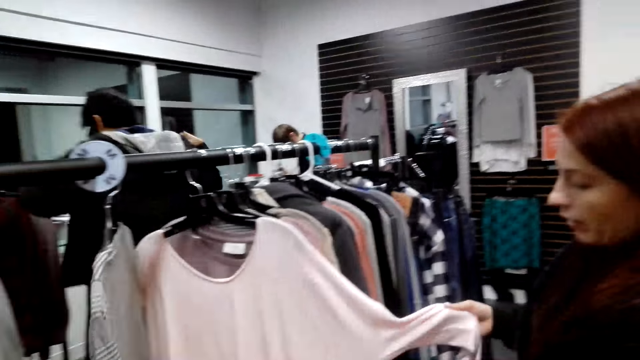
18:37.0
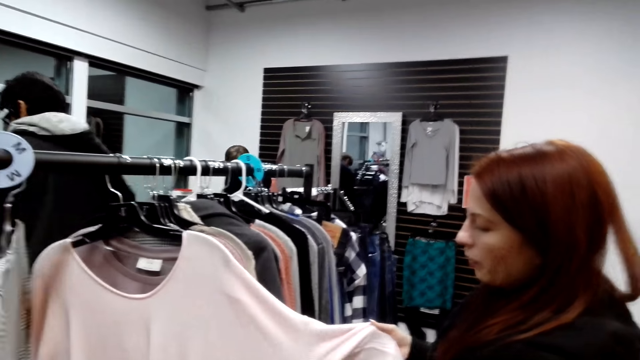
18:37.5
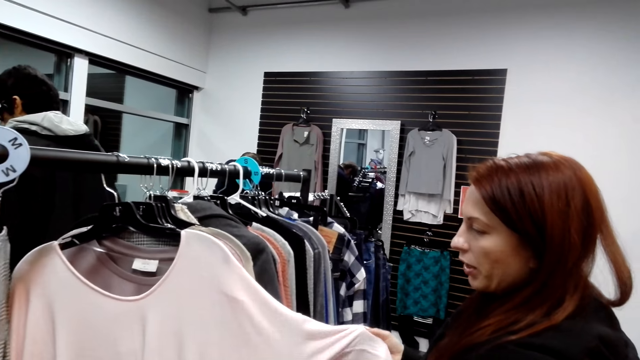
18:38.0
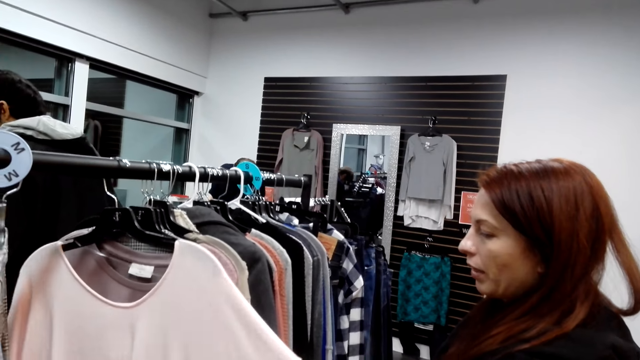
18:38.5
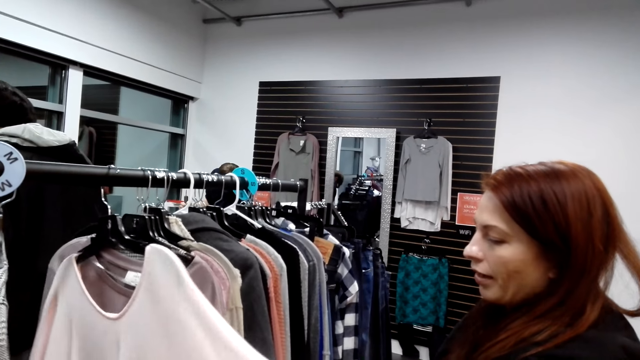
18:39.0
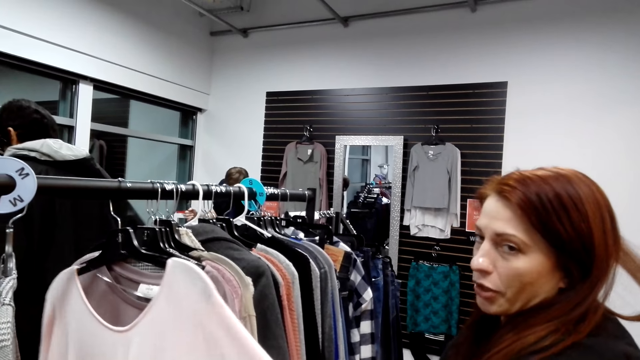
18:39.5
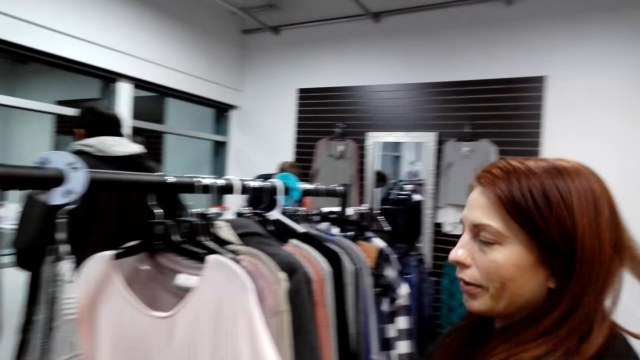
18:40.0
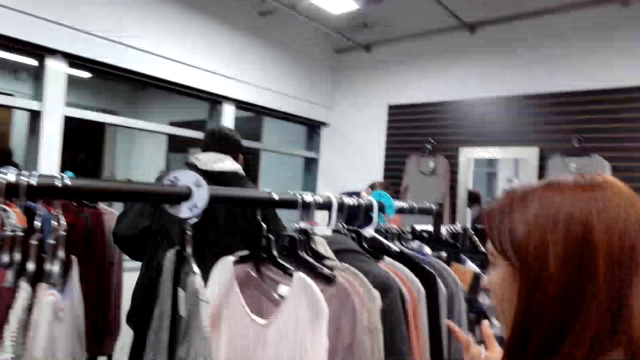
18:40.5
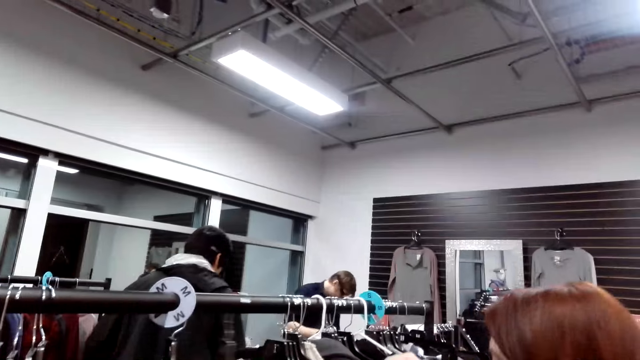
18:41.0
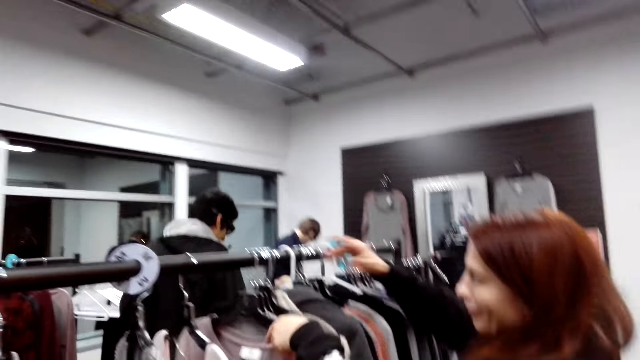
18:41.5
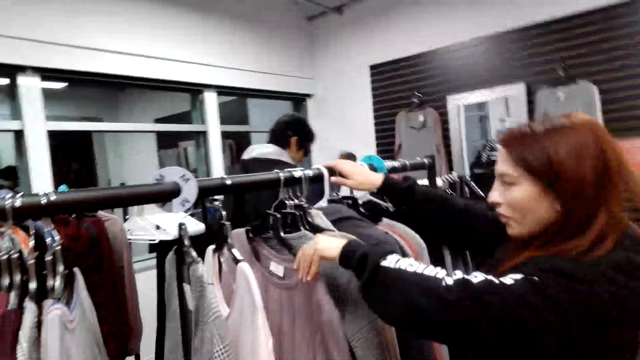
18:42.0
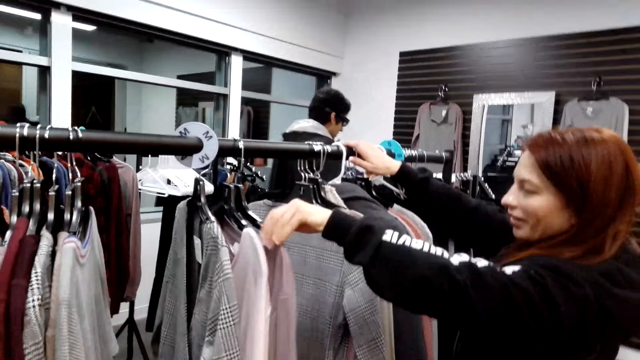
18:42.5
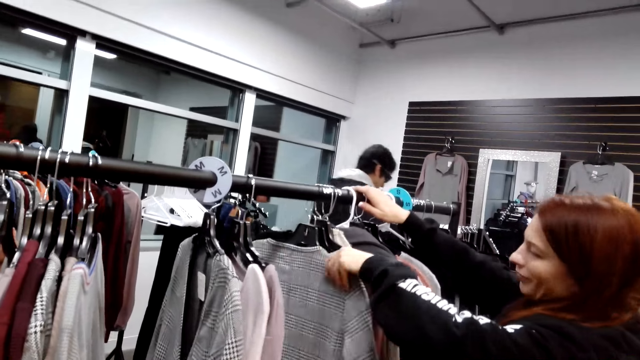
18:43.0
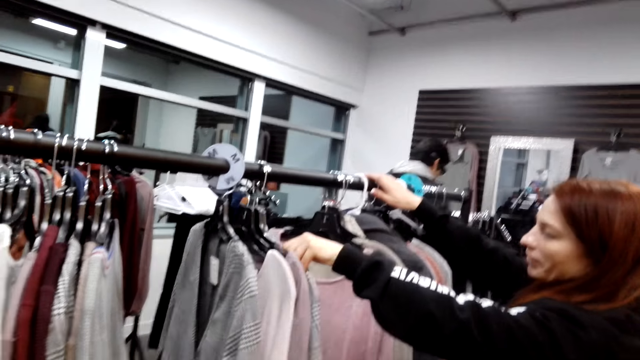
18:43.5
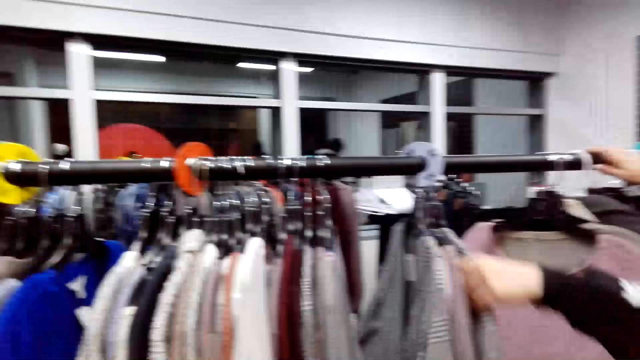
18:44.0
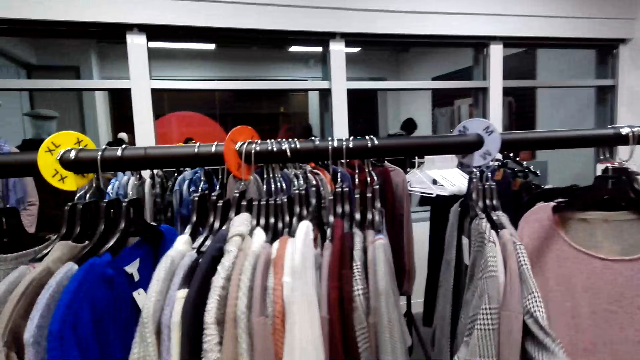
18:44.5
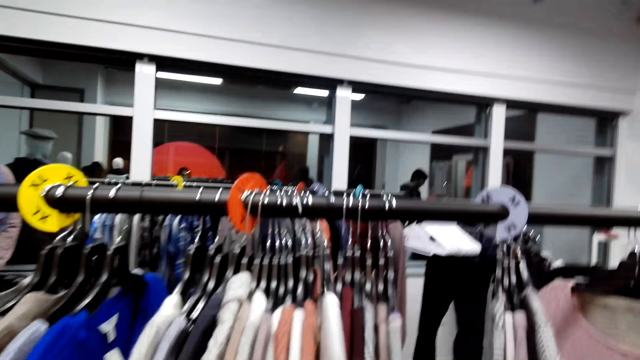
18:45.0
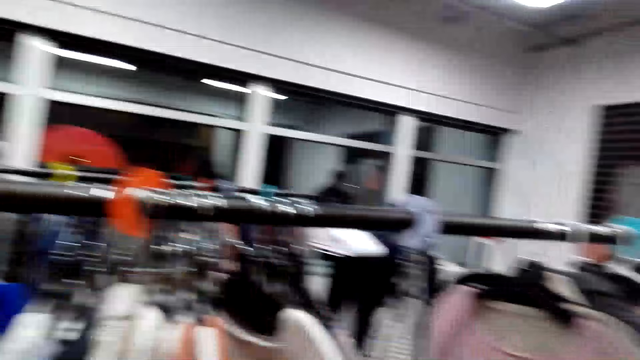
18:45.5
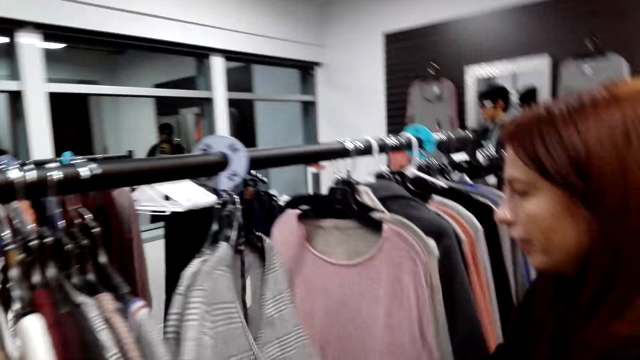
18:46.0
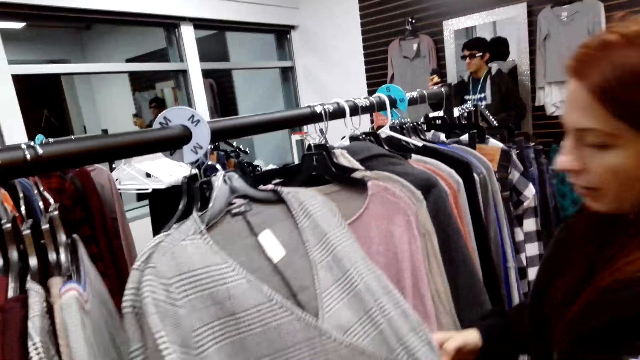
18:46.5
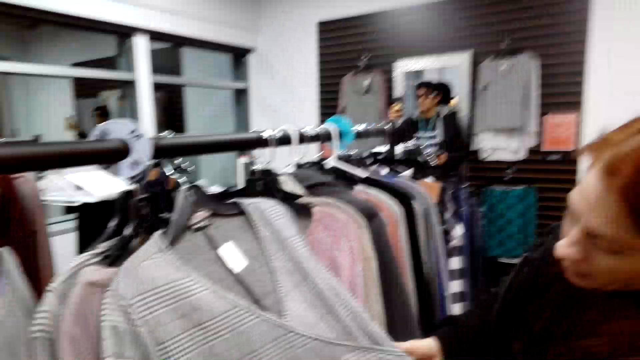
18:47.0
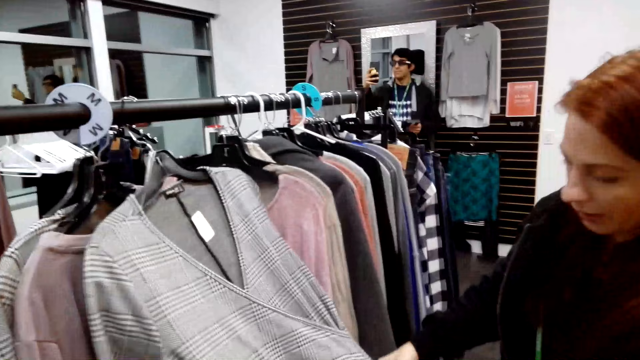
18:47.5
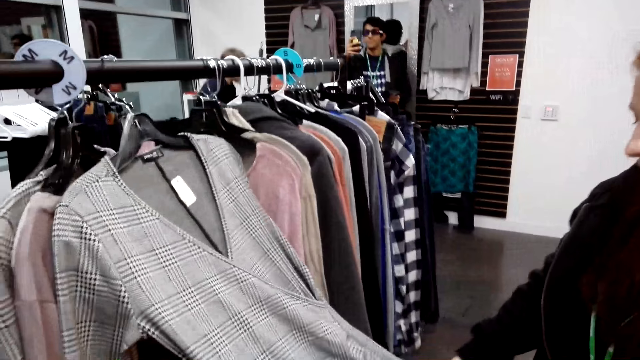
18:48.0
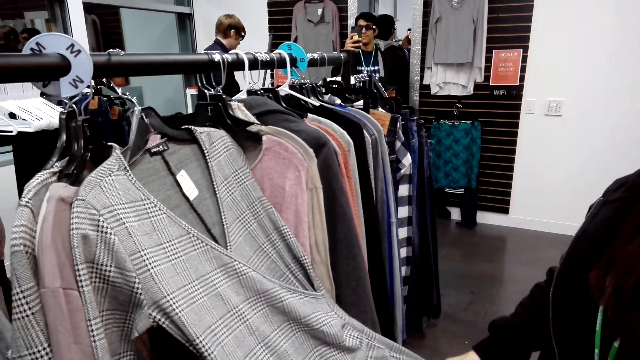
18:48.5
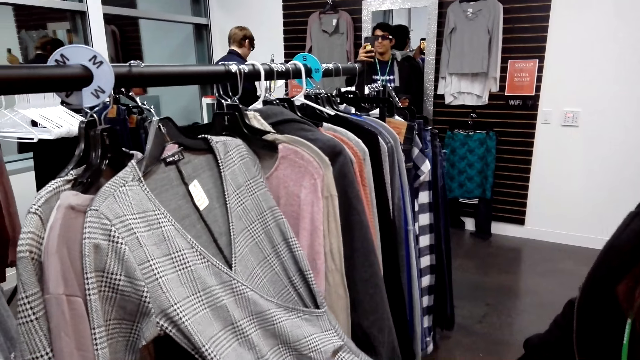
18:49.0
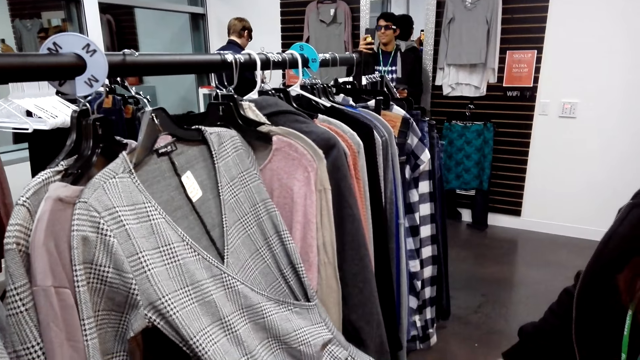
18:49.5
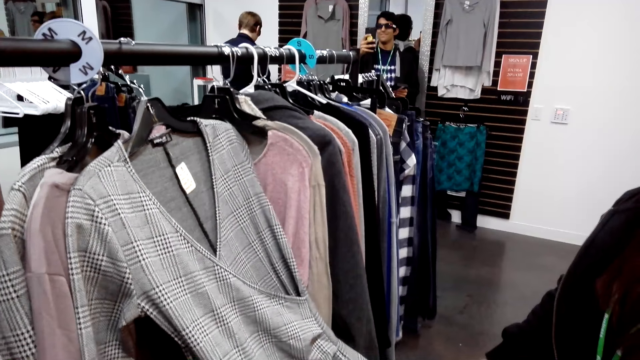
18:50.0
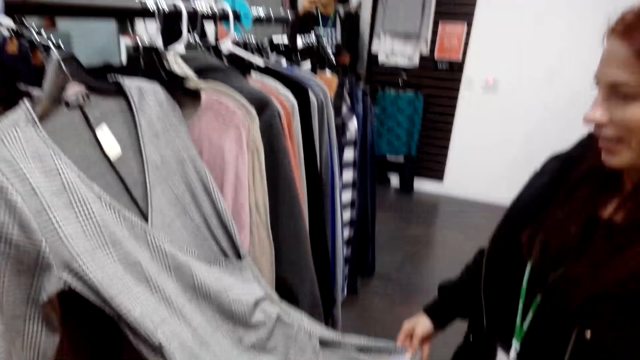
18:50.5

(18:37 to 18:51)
A man straightens the jacket. A lady looks at the clothes. The man steps forward. The camera wearer laughs with other people. The lady moves the clothes. The camera wearer looks around. The lady moves the clothes and looks at the cloth. The man looks at the phone. Another man cleans the floor.

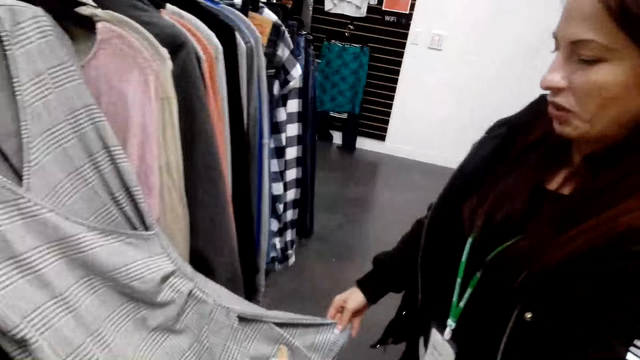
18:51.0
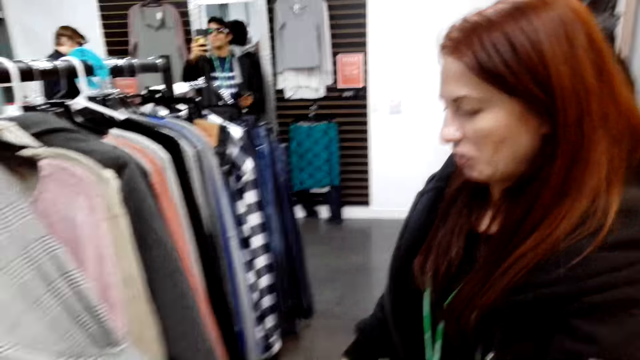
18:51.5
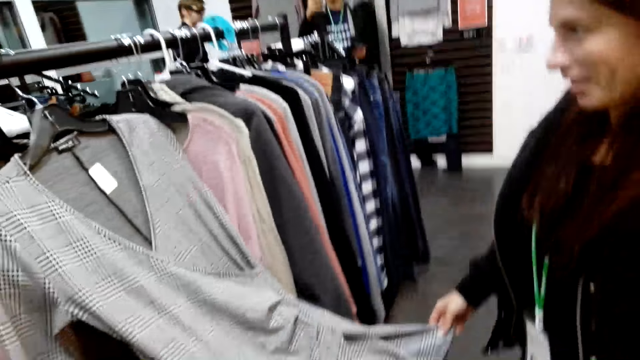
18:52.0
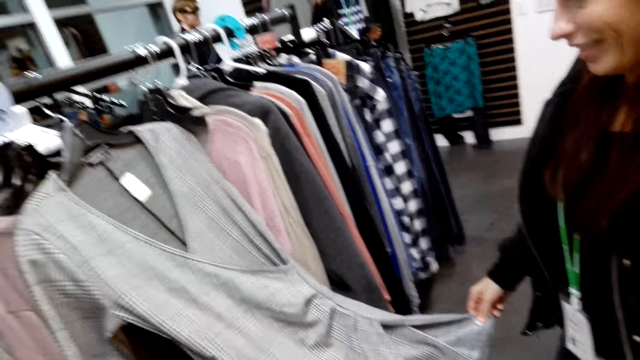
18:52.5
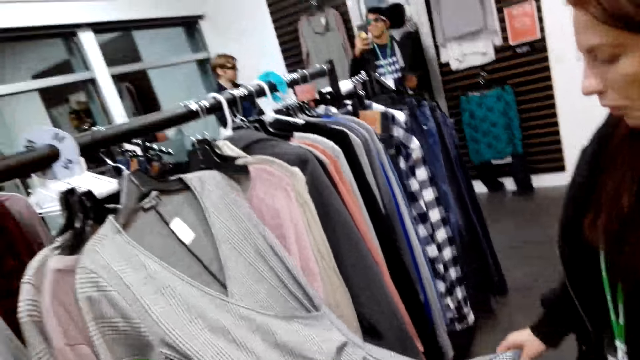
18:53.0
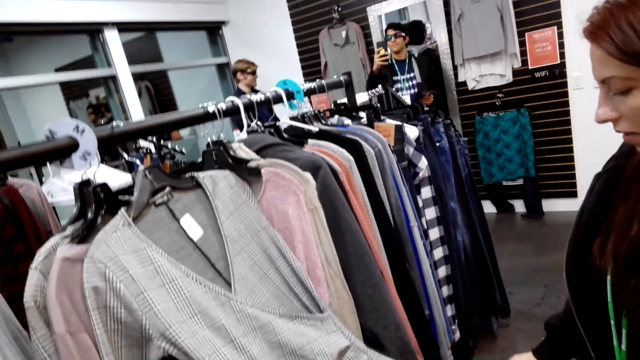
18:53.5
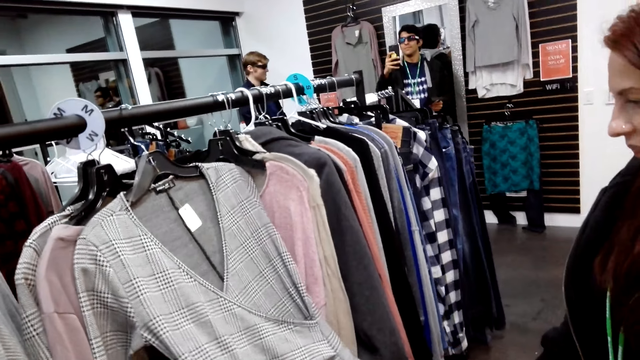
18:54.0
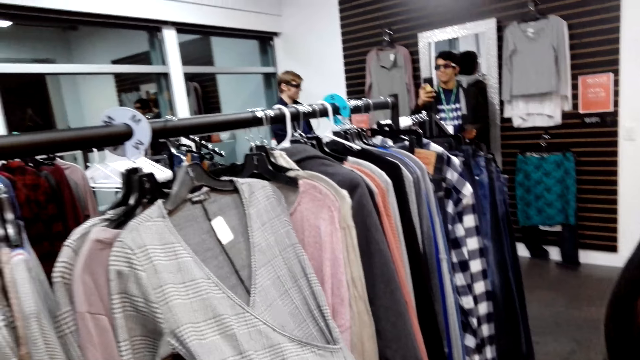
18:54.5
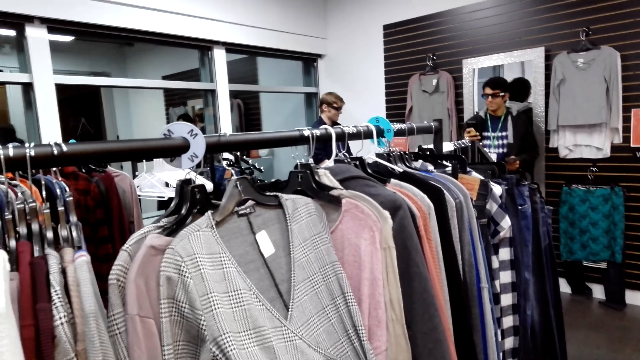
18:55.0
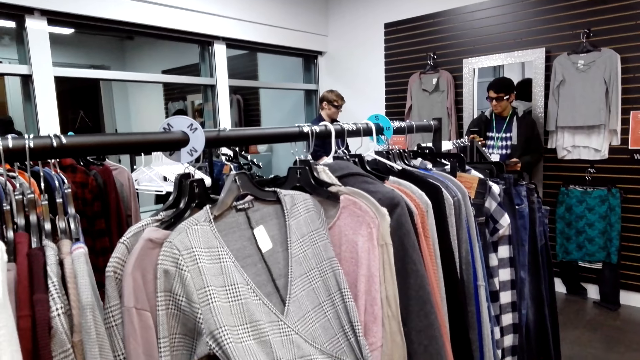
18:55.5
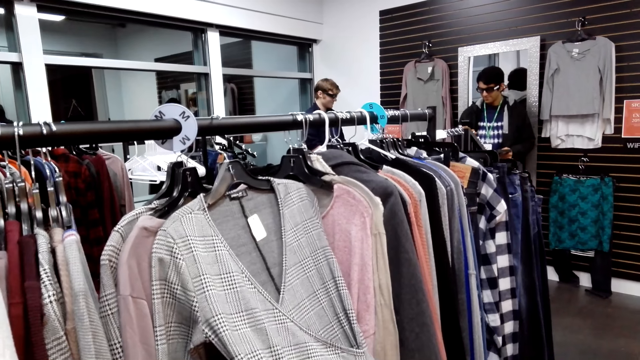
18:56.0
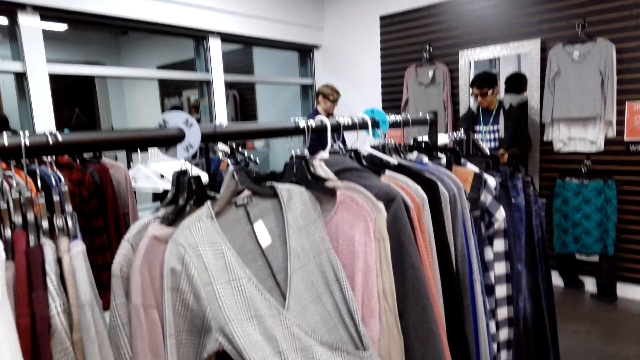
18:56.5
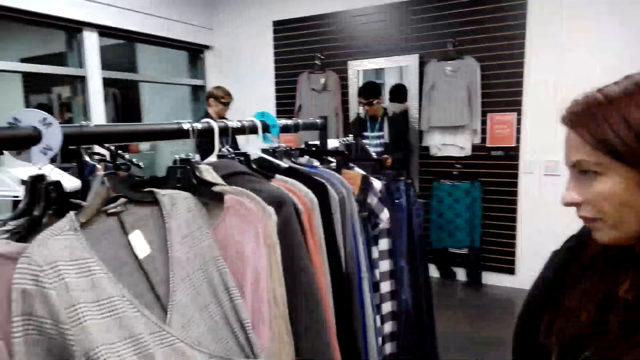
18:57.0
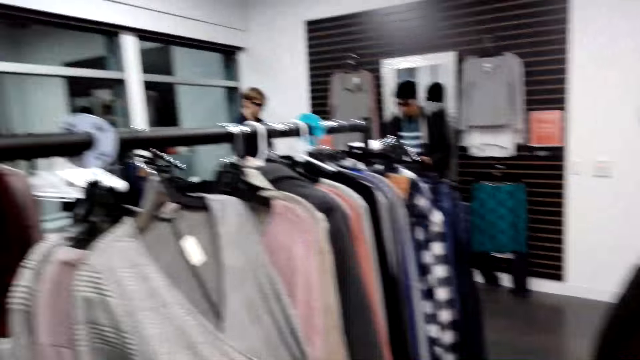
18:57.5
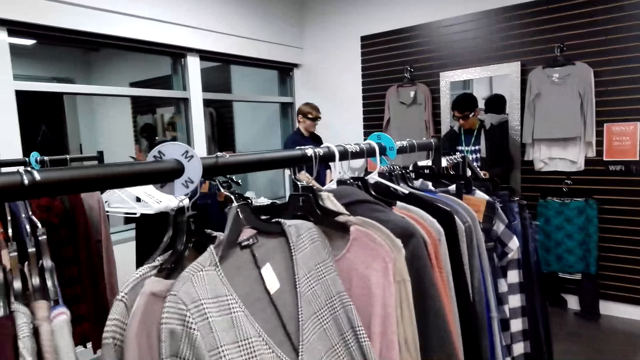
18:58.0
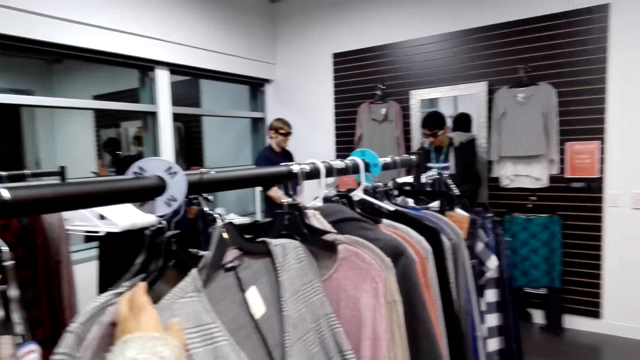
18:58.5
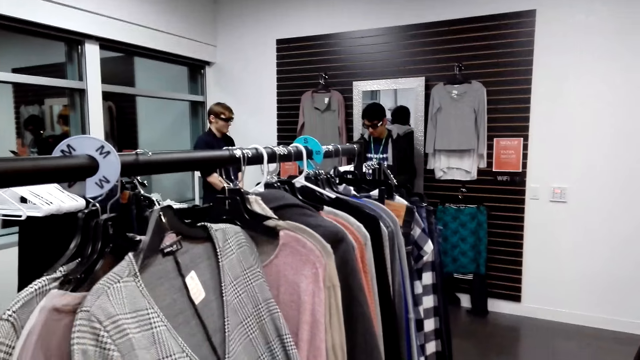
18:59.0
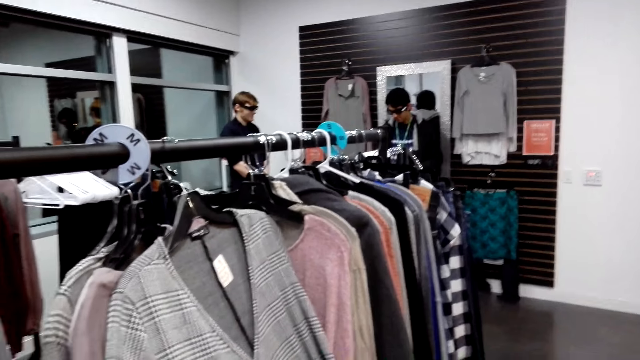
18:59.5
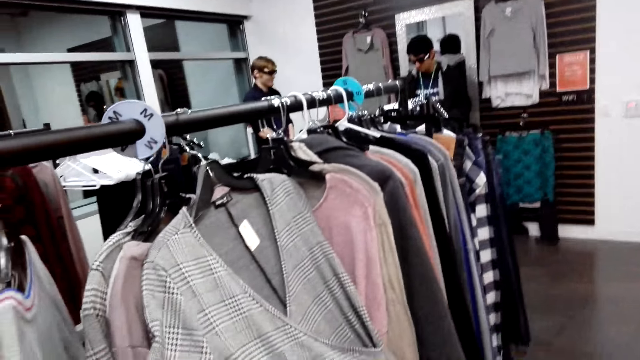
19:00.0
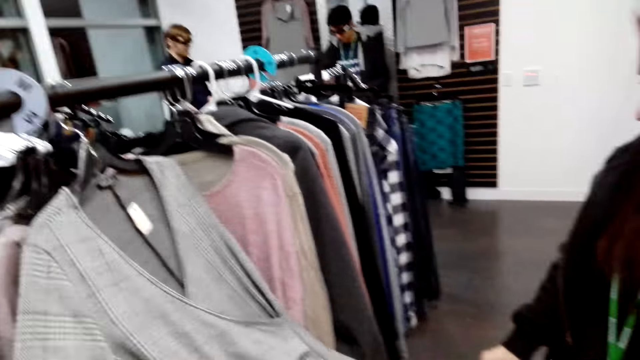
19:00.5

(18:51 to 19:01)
A lady looks at the cloth and moves the hand. The camera wearer looks around.
